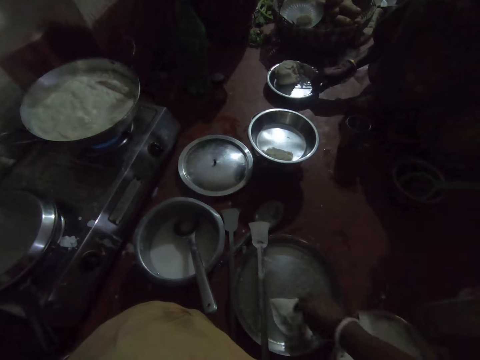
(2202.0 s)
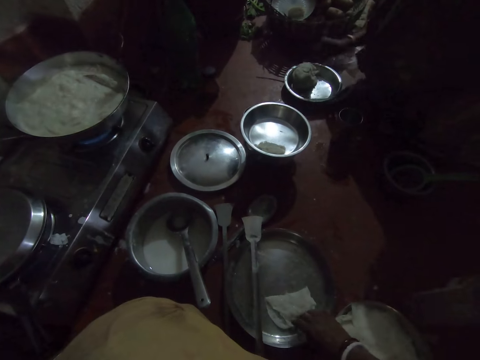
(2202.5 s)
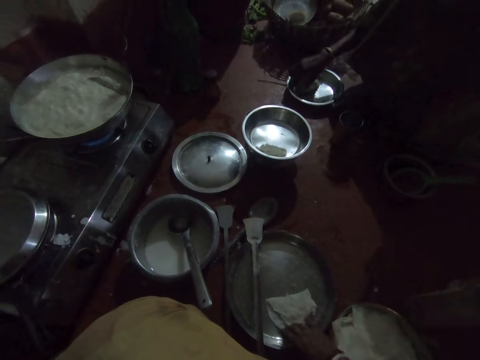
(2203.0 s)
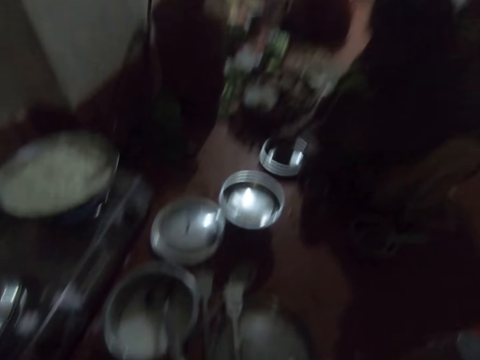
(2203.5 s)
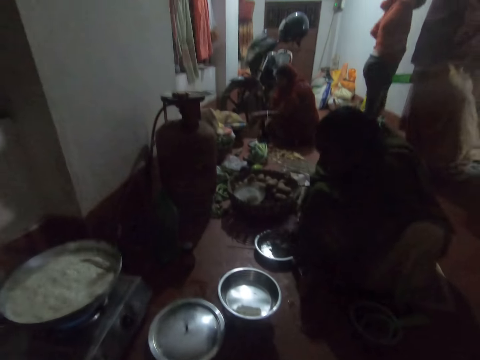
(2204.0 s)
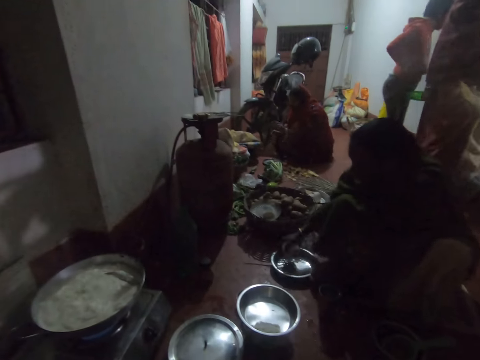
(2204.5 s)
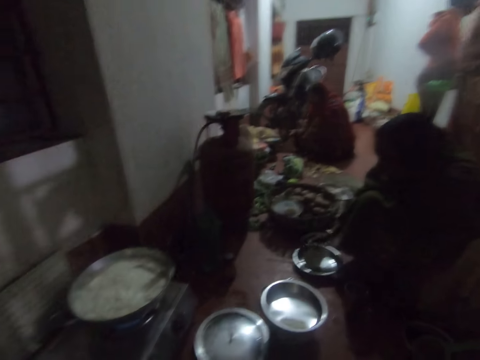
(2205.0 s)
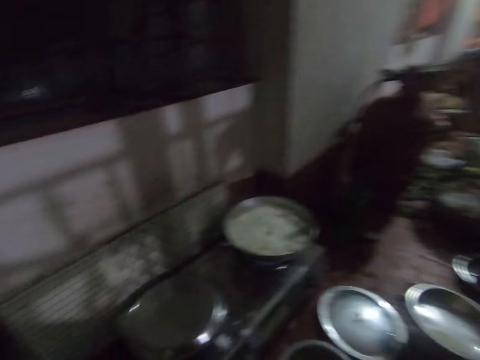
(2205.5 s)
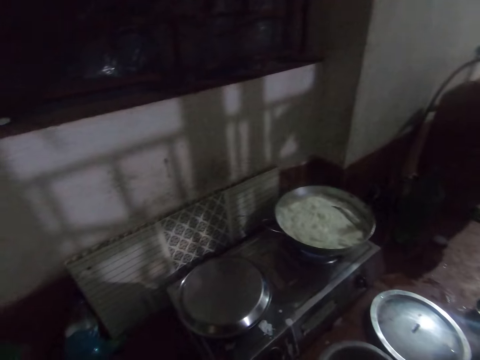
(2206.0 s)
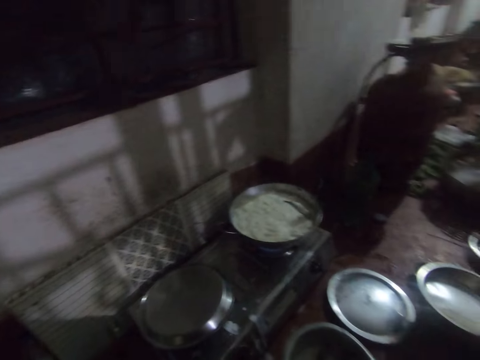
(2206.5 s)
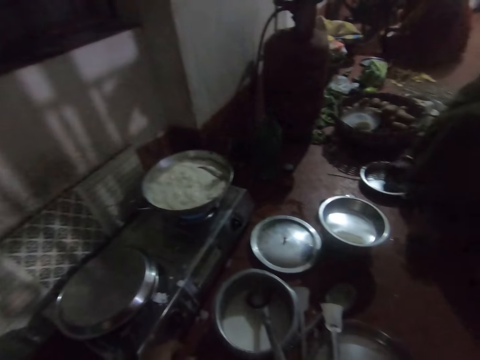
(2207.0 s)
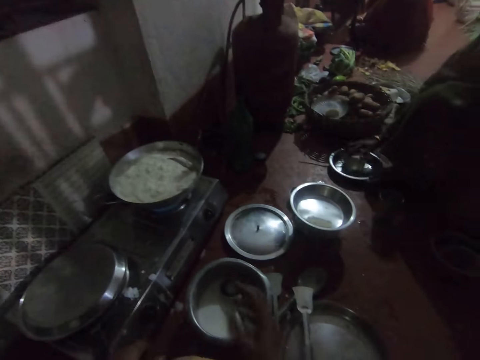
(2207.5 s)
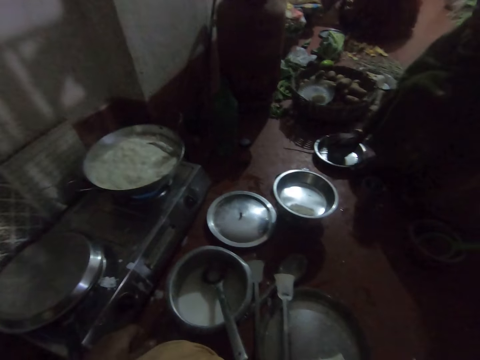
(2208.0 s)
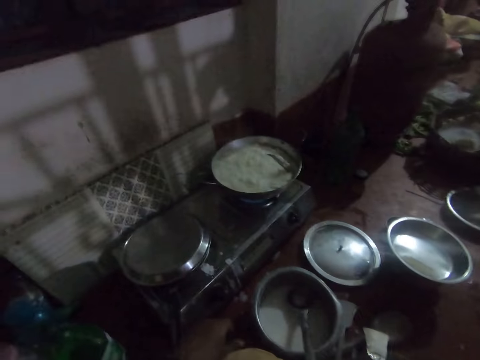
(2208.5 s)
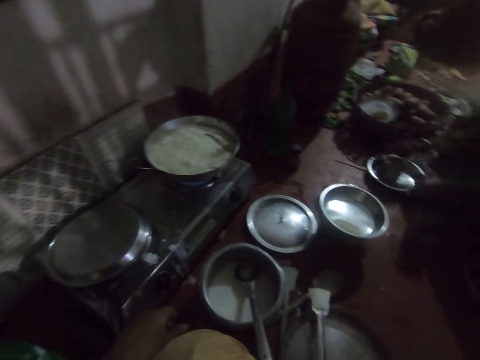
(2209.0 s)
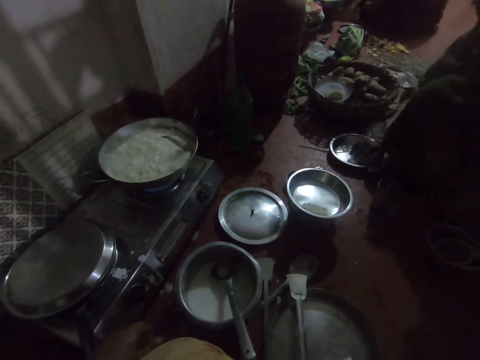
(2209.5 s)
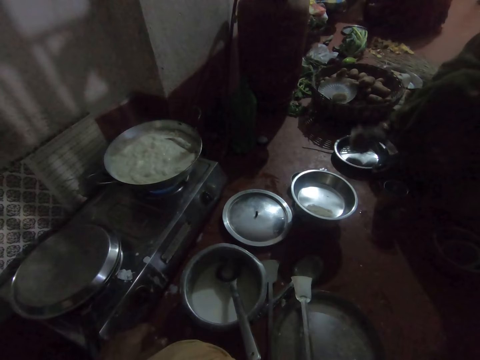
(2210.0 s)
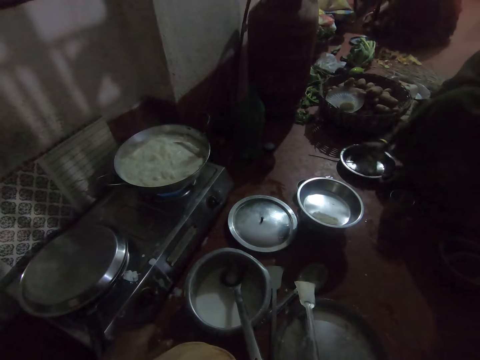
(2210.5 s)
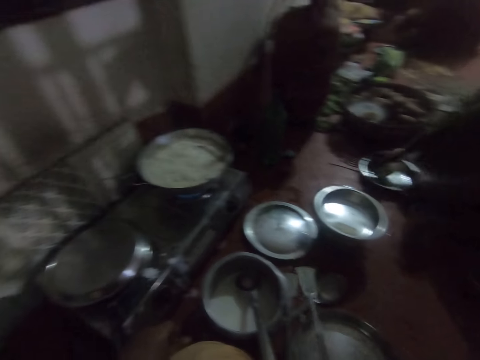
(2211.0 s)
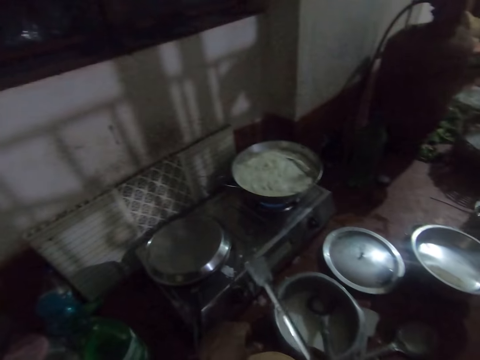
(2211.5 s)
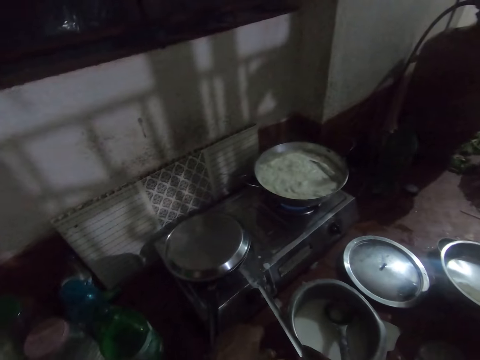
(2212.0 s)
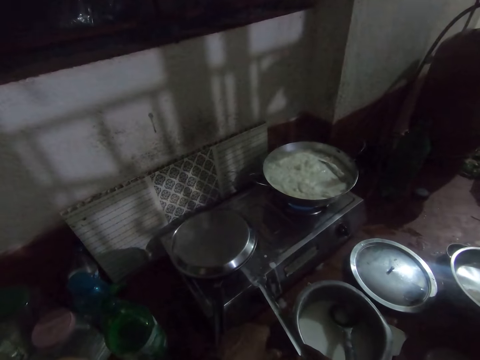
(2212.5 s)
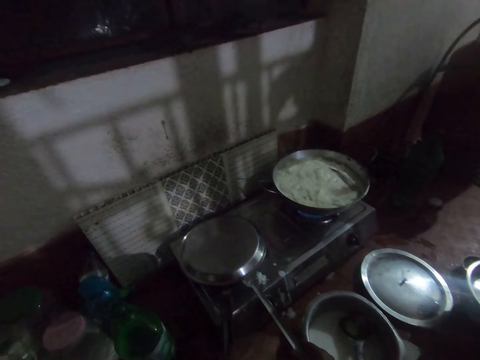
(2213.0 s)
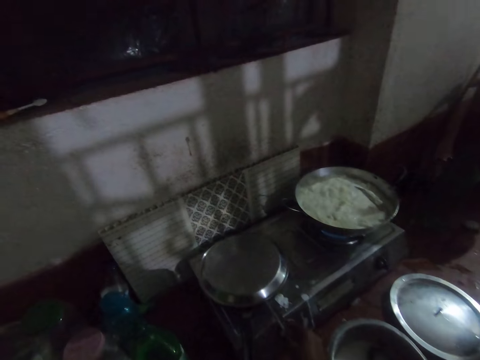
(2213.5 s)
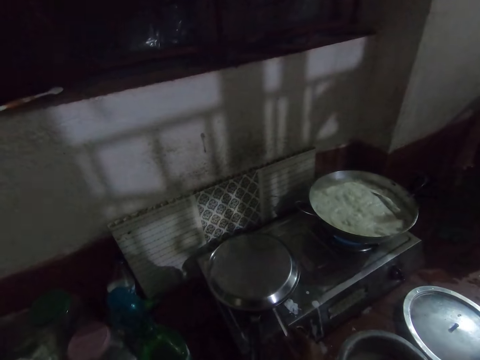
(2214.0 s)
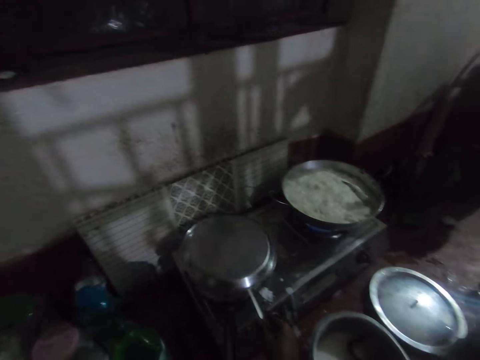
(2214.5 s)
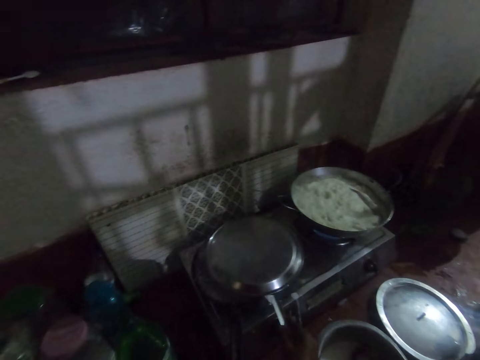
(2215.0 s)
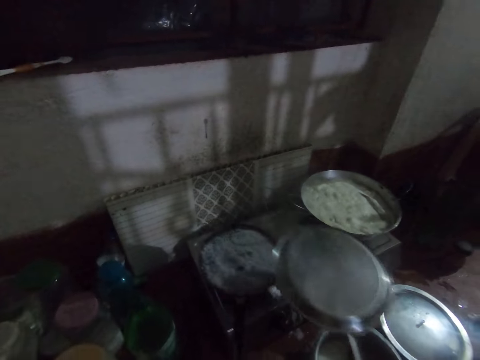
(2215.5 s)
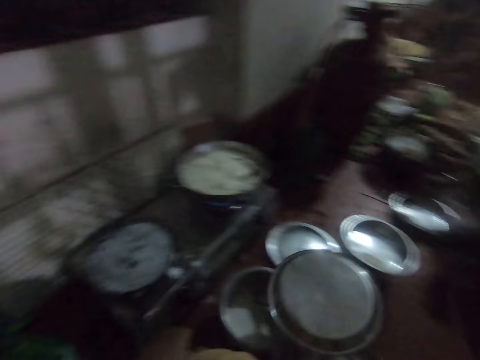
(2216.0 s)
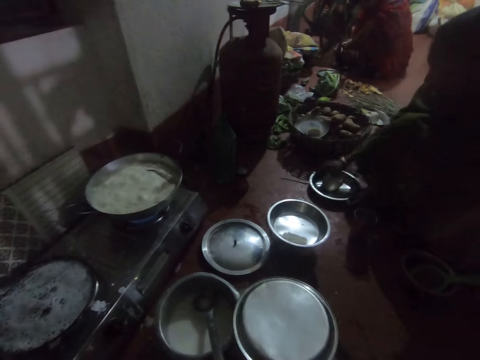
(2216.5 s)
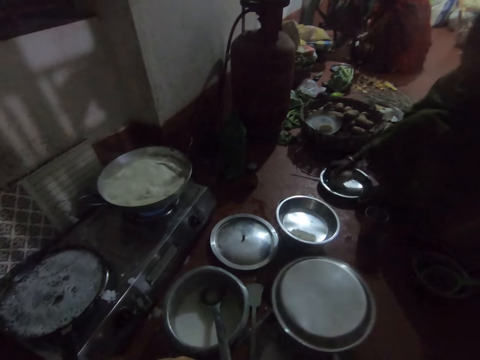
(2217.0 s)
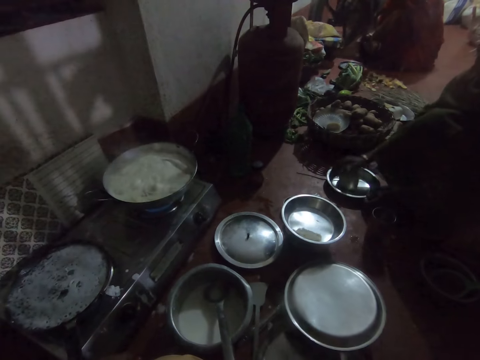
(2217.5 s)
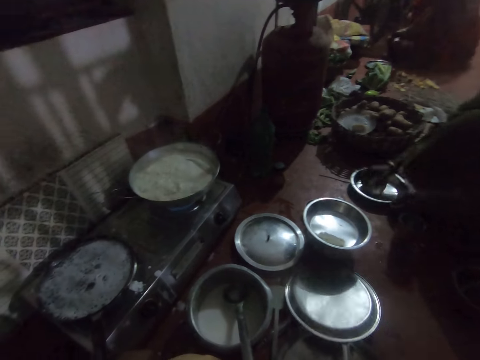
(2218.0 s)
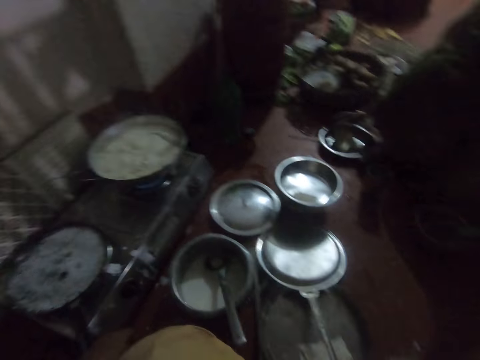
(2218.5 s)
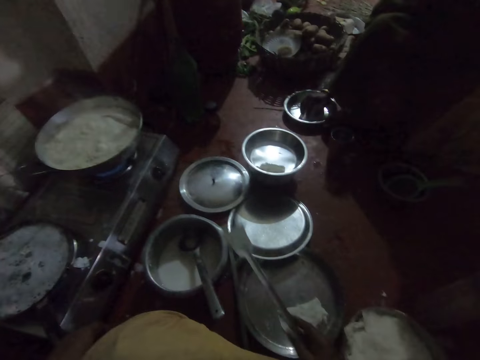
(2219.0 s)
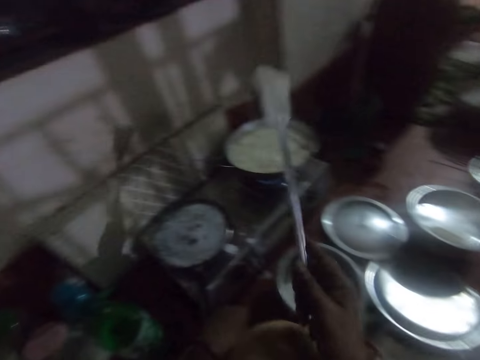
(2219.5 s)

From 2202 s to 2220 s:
The woman pulls the plate. She kneads the dough with her right hand. A man stands next to another woman. The other woman stands behind the first woman. The camera wearer looks around. The first woman kneads the dough. The camera wearer picks up the spatula with her right hand. She places the spatula under the lid, removes the tray with the spatula, lifts the lid, and places the lid aside. The first woman kneads the dough. The camera wearer drops the tray on the floor.

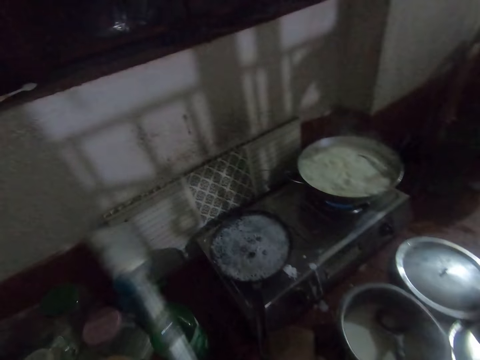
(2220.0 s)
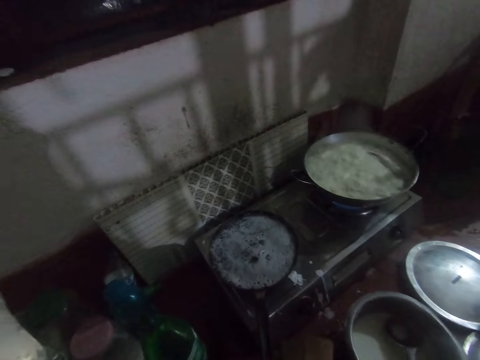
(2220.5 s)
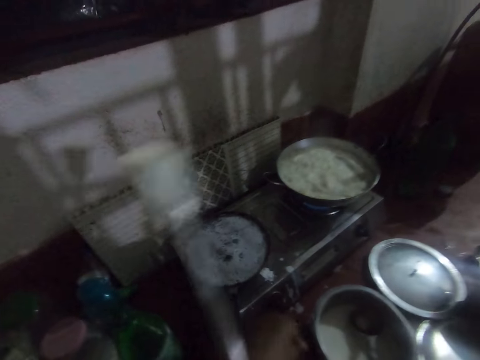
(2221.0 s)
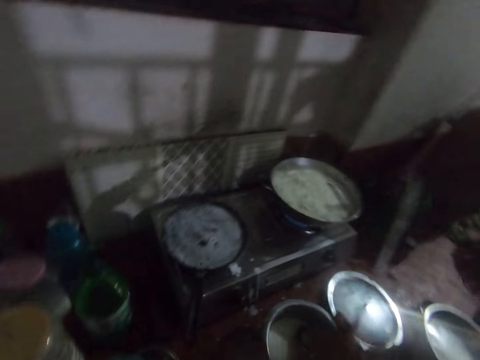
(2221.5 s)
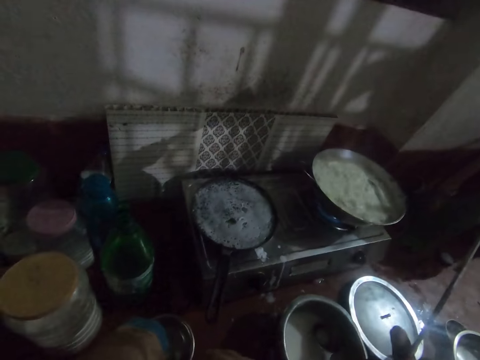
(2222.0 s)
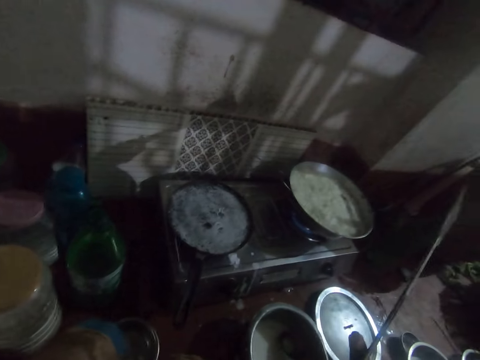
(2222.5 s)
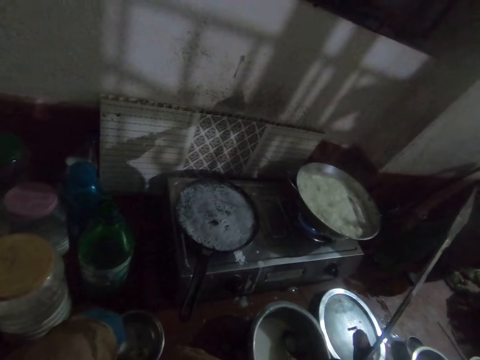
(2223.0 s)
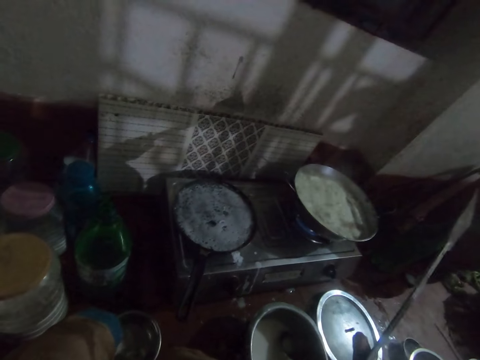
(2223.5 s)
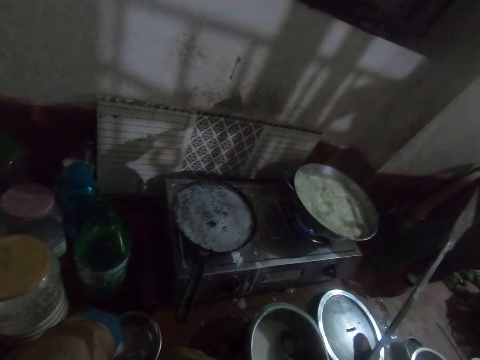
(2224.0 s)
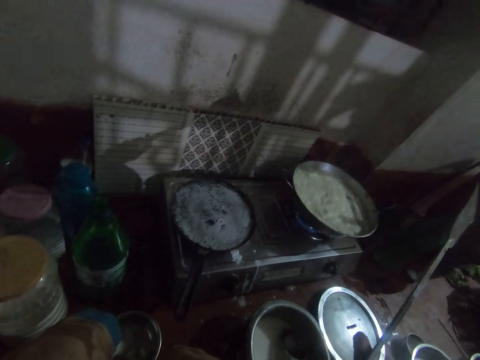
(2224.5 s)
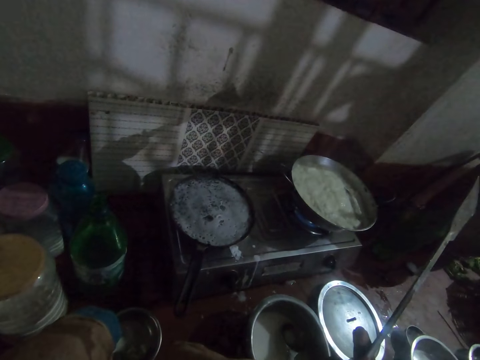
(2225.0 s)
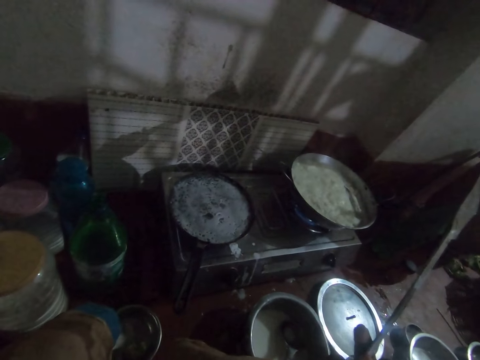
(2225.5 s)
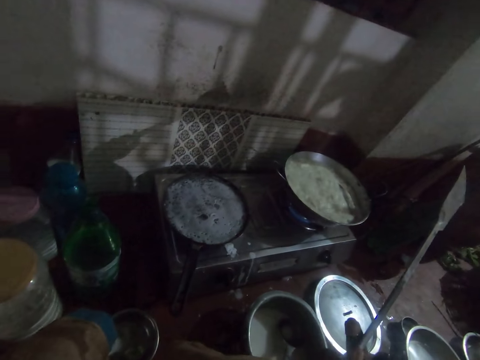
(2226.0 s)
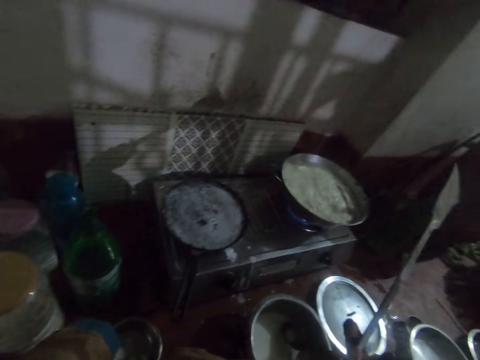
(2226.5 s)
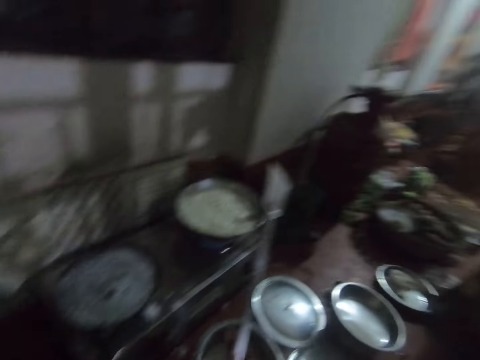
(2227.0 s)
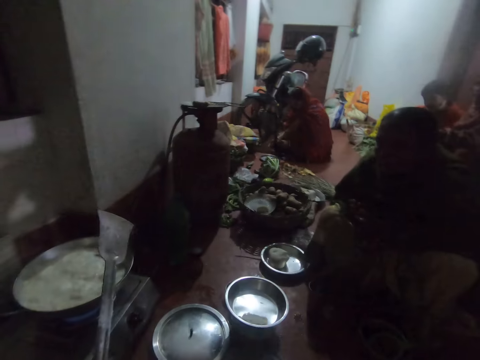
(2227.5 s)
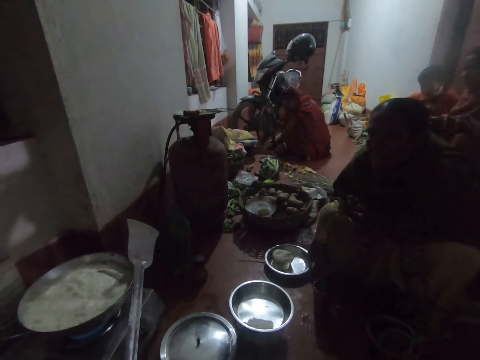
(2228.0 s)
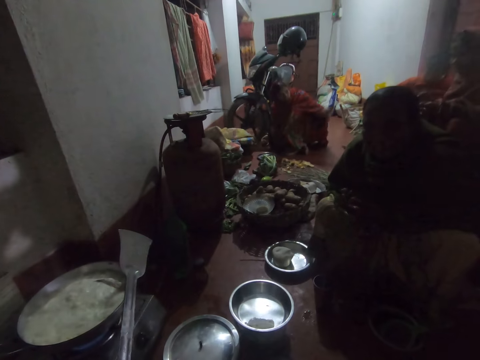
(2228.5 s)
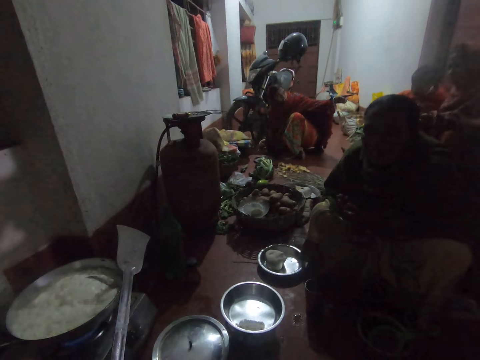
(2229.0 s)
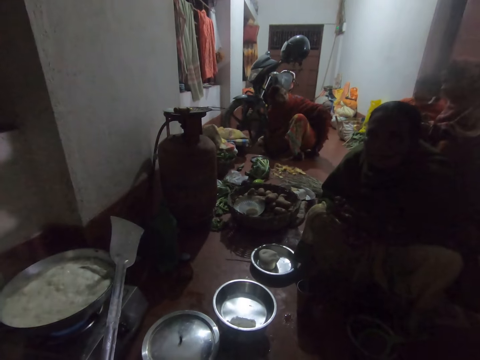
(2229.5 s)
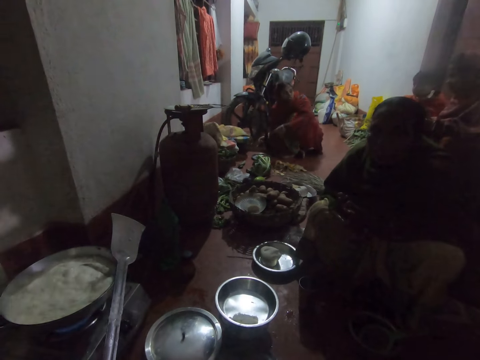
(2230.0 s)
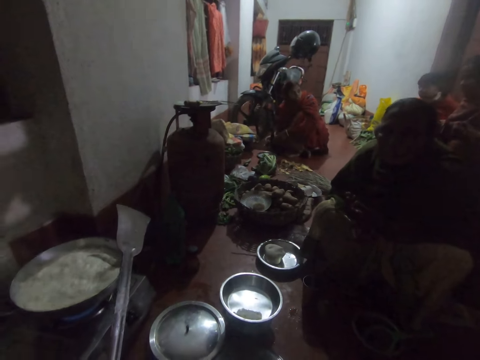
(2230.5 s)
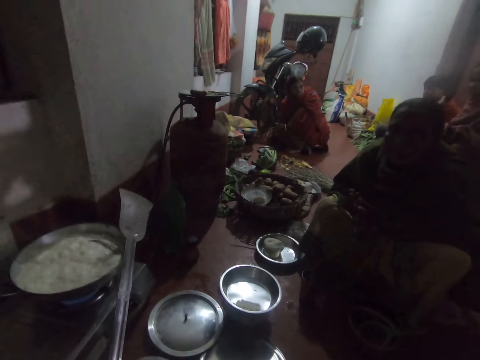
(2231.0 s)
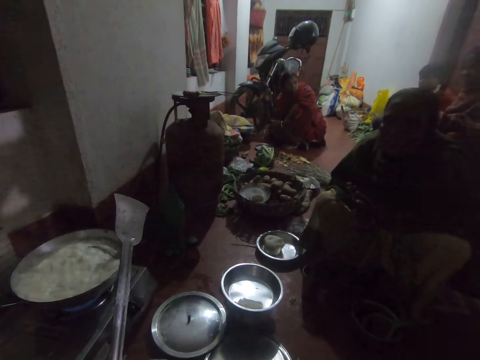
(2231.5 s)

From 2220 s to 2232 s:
The camera wearer holds the spatula. The woman interacts with the camera wearer. The camera wearer turns around. Another woman talks to a man.
